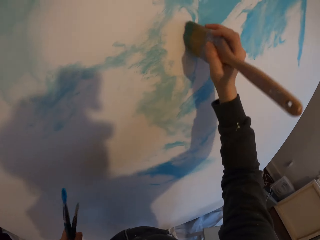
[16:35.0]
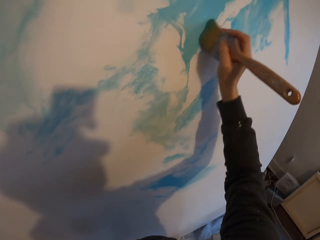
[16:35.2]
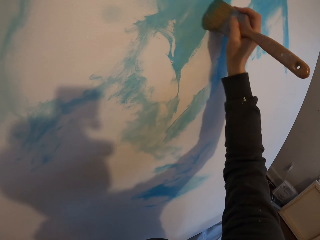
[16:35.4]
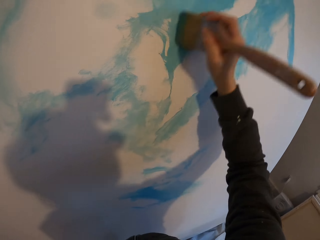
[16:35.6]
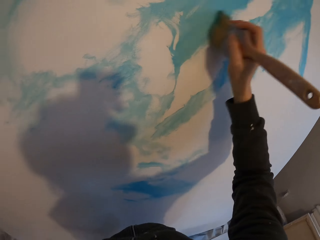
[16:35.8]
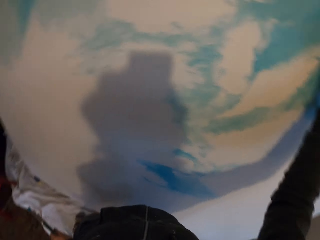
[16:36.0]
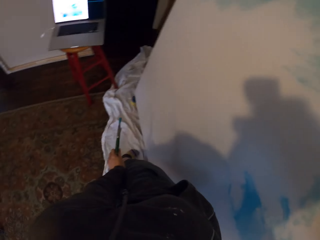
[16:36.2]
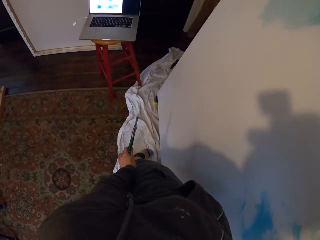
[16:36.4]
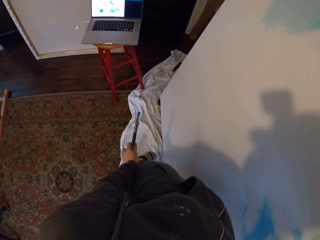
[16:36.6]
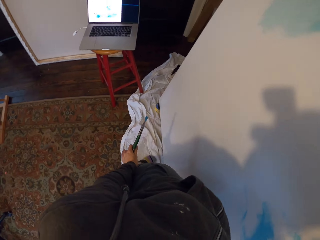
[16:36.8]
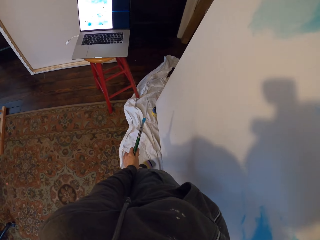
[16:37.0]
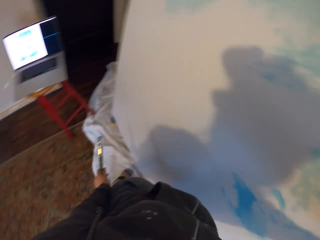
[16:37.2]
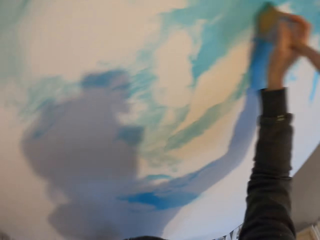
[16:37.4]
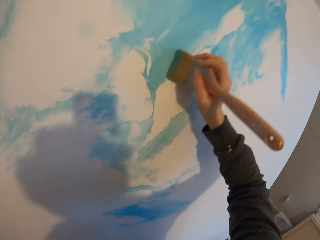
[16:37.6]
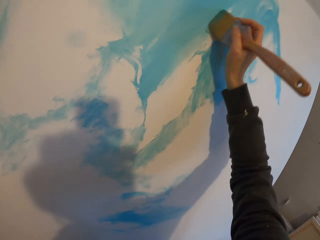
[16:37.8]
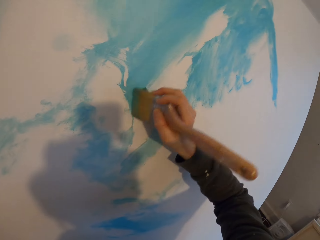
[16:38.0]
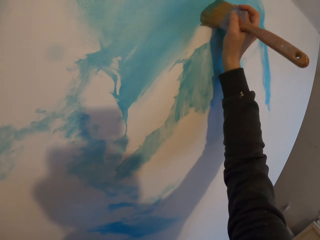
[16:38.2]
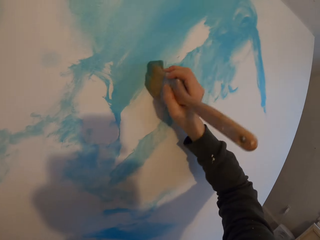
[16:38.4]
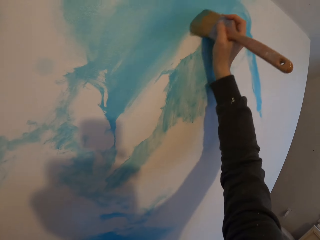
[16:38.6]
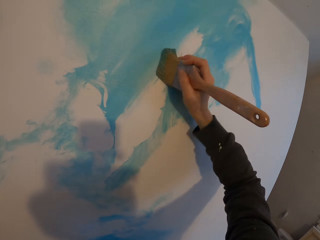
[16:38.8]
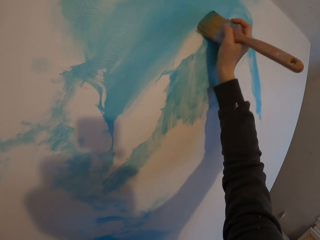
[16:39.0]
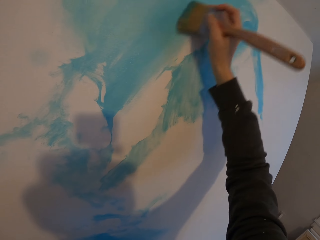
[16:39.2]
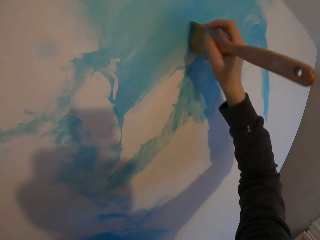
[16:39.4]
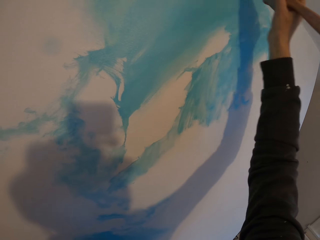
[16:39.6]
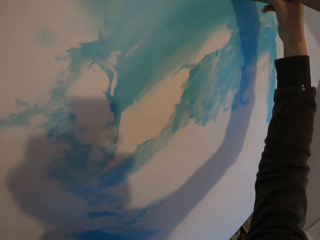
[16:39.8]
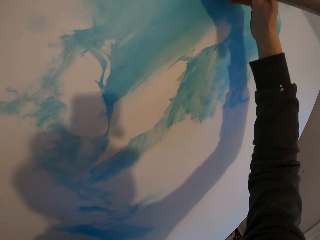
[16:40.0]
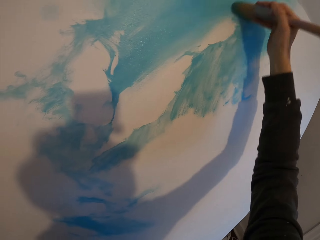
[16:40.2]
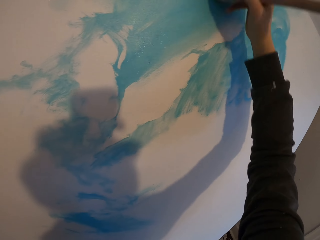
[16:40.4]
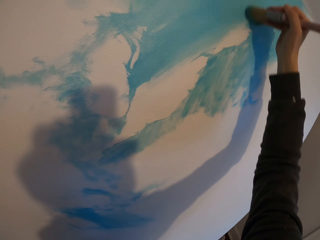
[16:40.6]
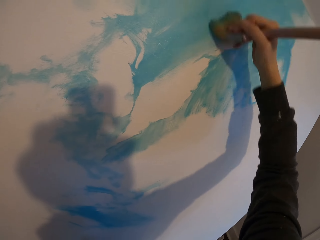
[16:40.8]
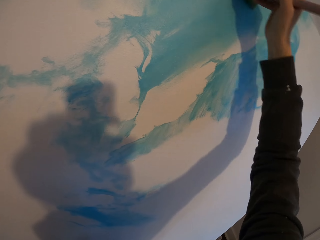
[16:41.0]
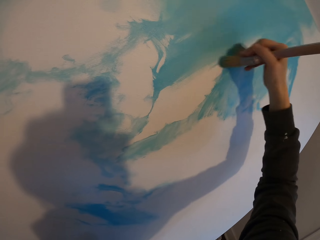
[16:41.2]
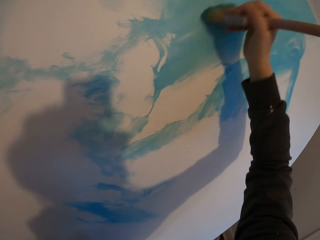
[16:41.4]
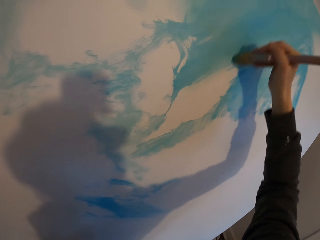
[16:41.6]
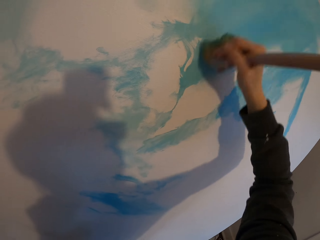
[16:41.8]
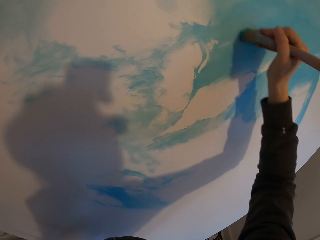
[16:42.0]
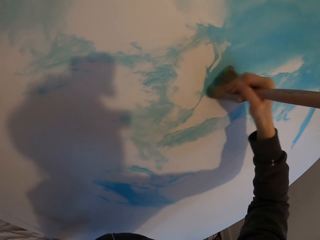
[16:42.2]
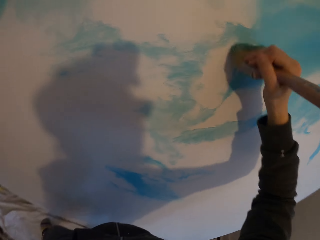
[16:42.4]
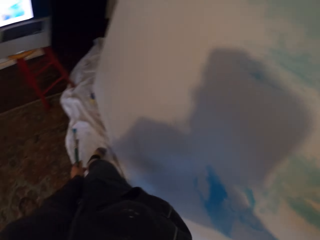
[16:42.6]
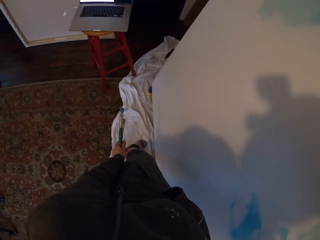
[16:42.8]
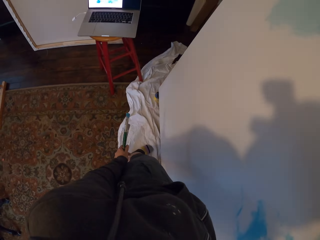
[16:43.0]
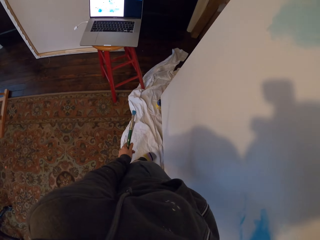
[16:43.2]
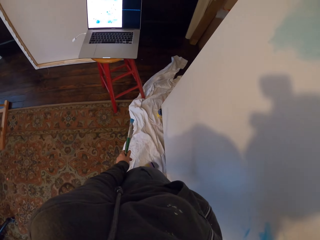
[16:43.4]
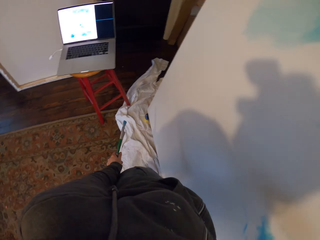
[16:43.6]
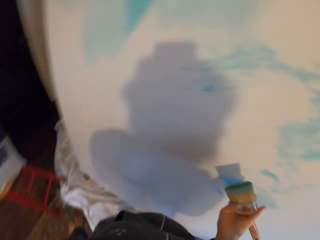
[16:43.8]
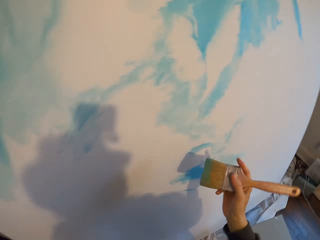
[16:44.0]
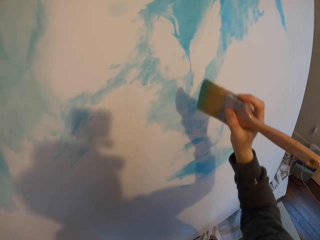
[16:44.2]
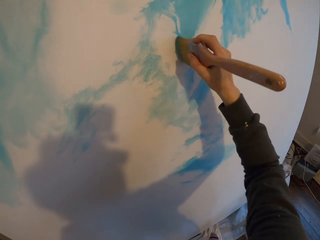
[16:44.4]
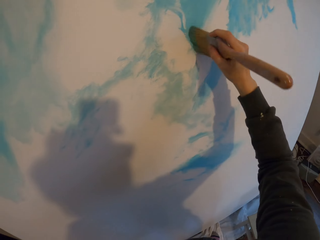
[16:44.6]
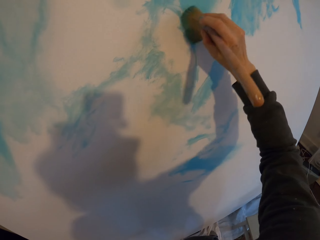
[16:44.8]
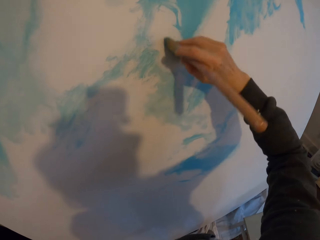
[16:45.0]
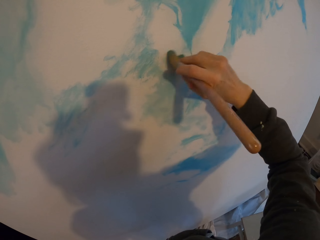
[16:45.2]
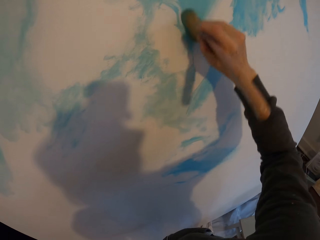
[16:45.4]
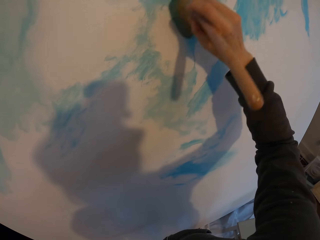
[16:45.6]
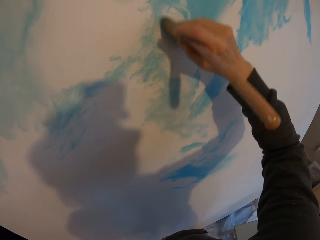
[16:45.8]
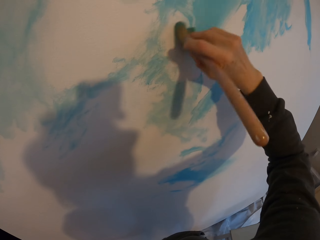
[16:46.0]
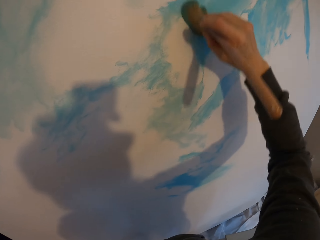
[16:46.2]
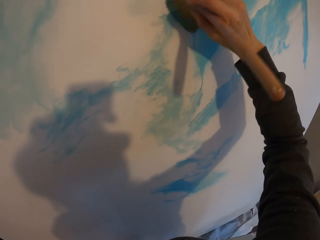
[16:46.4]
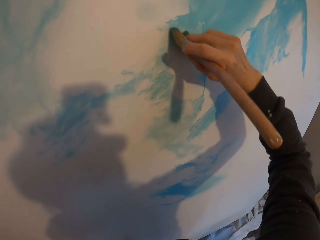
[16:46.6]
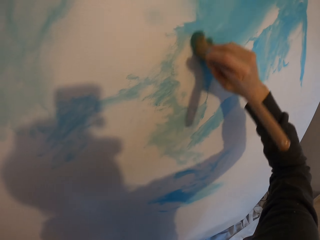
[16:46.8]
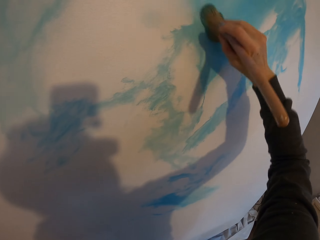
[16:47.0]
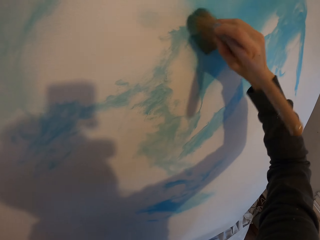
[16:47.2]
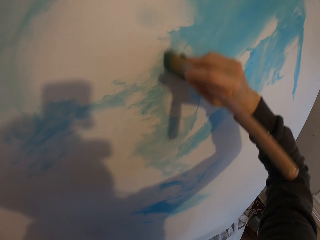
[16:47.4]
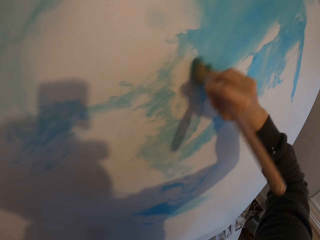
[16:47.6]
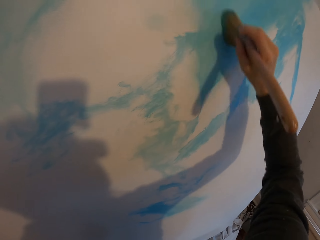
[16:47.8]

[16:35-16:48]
The camera wearer looks at the laptop. They paint the board. They look at the laptop. They paint the board.

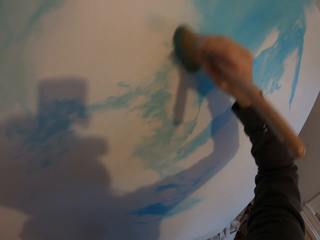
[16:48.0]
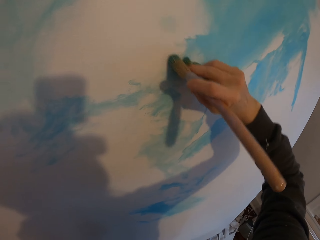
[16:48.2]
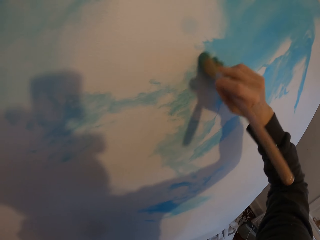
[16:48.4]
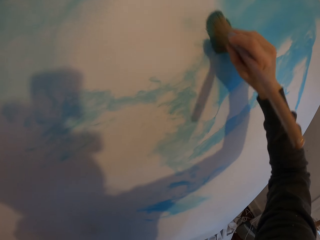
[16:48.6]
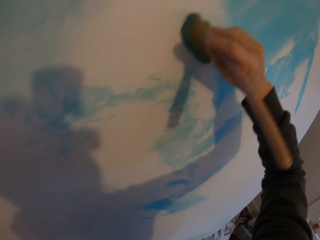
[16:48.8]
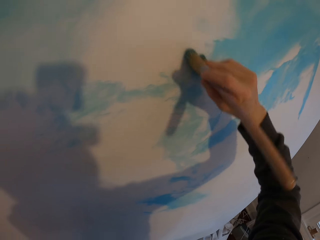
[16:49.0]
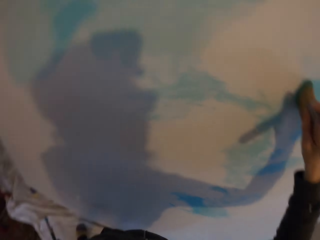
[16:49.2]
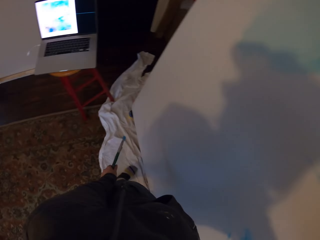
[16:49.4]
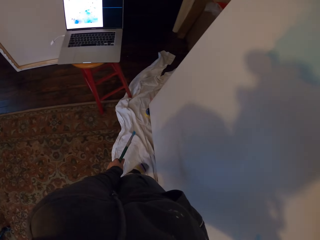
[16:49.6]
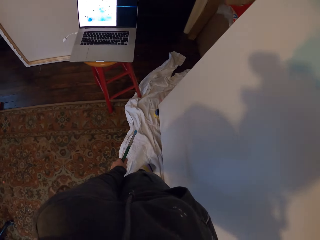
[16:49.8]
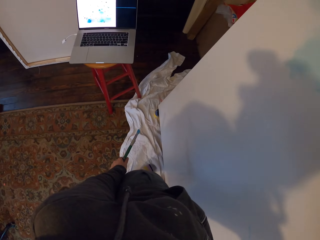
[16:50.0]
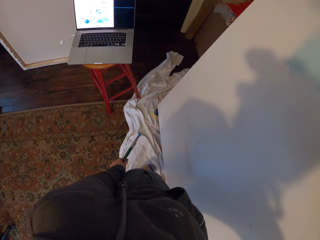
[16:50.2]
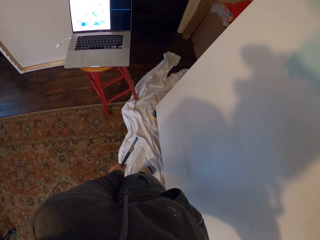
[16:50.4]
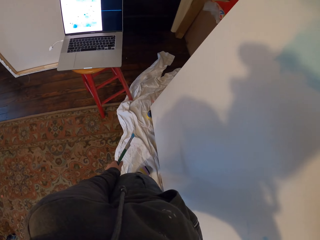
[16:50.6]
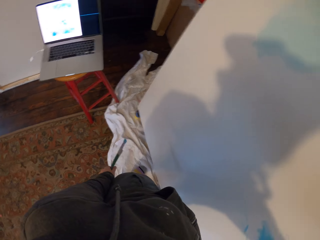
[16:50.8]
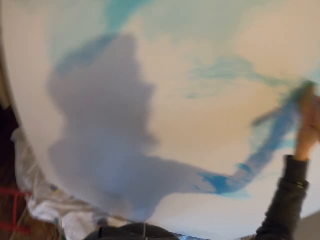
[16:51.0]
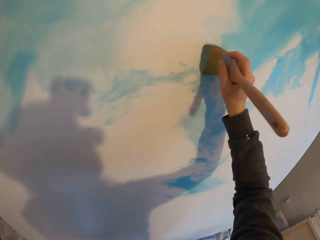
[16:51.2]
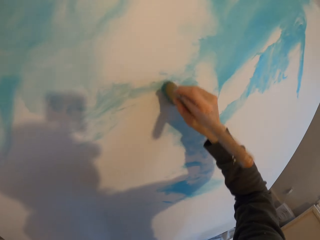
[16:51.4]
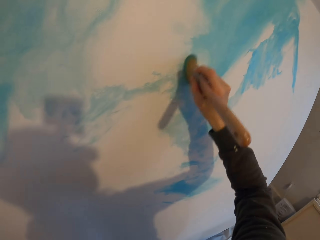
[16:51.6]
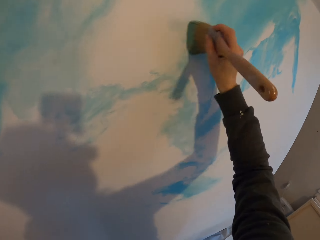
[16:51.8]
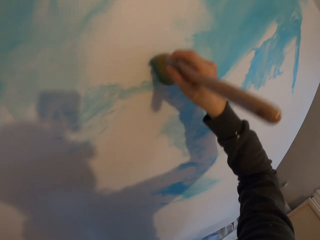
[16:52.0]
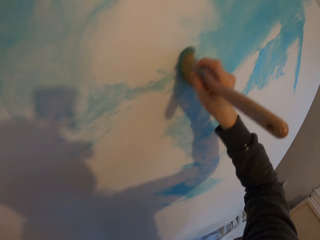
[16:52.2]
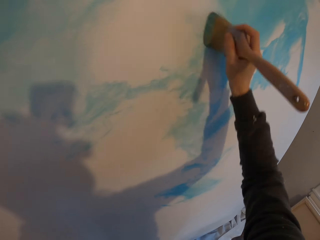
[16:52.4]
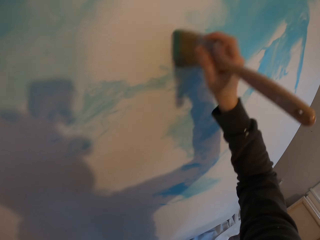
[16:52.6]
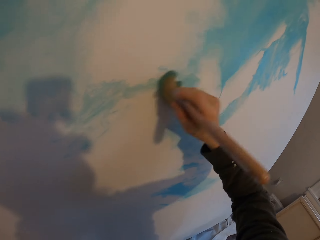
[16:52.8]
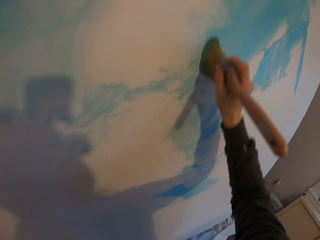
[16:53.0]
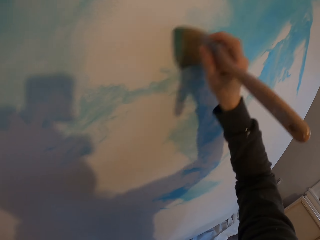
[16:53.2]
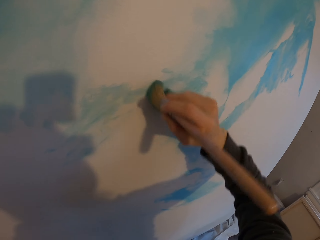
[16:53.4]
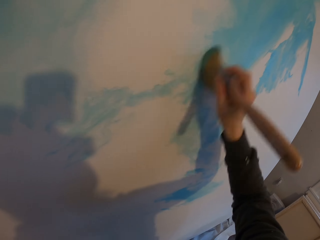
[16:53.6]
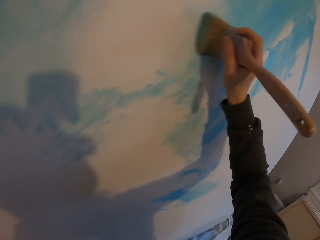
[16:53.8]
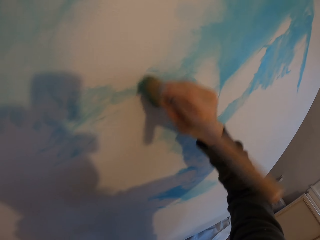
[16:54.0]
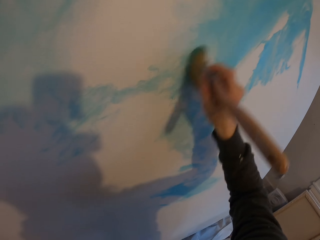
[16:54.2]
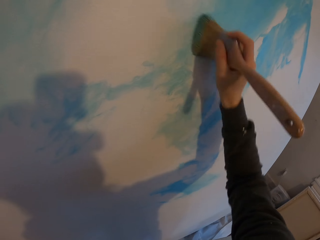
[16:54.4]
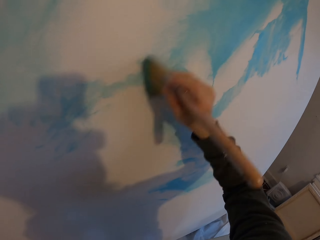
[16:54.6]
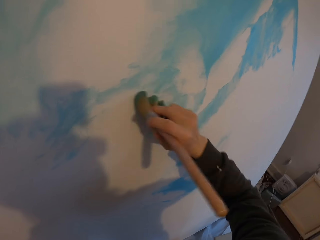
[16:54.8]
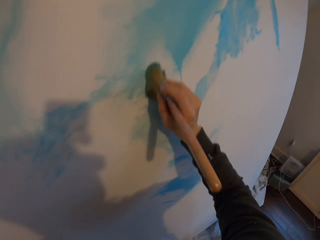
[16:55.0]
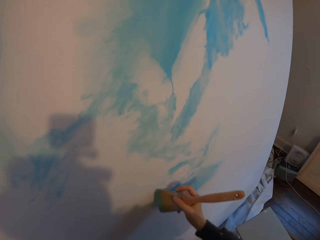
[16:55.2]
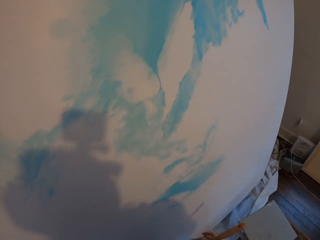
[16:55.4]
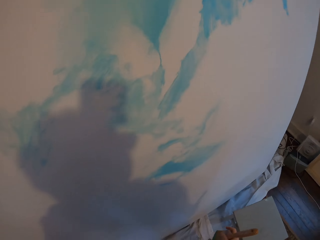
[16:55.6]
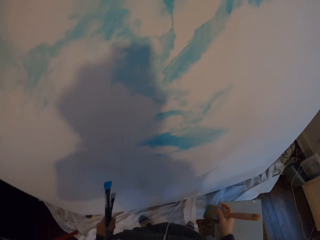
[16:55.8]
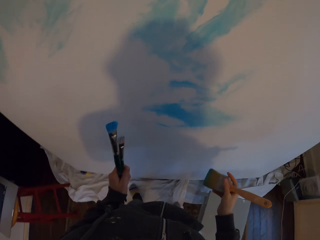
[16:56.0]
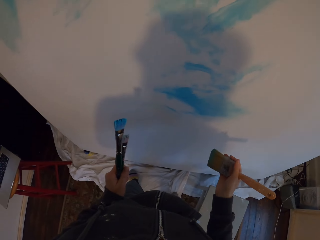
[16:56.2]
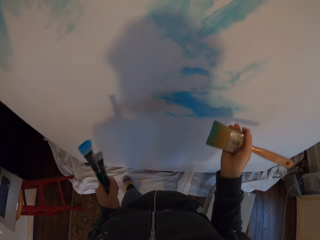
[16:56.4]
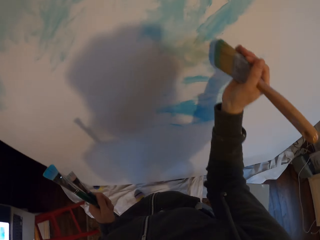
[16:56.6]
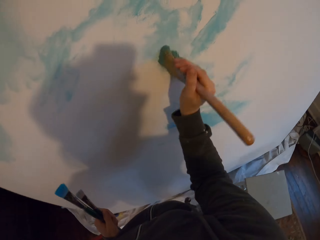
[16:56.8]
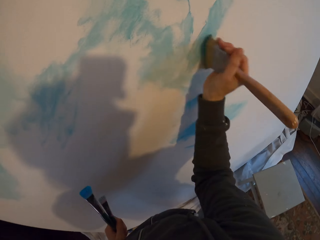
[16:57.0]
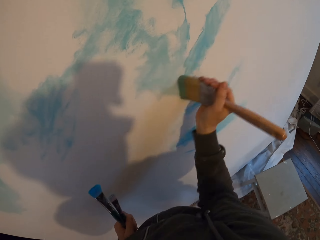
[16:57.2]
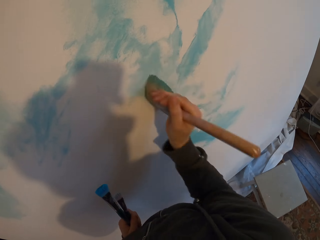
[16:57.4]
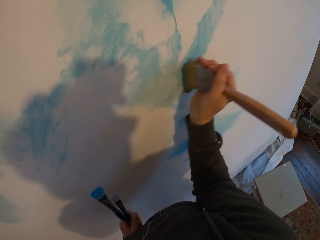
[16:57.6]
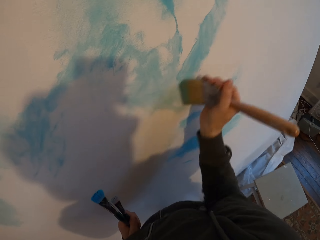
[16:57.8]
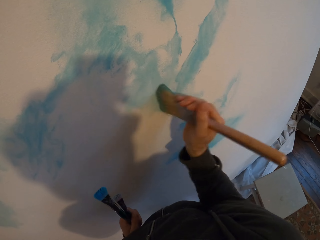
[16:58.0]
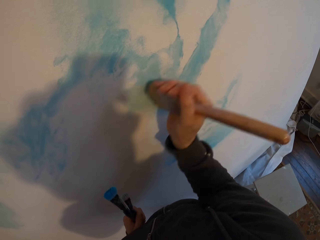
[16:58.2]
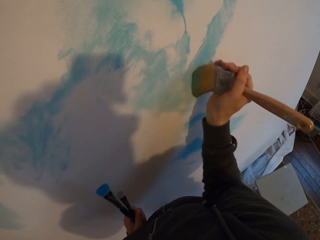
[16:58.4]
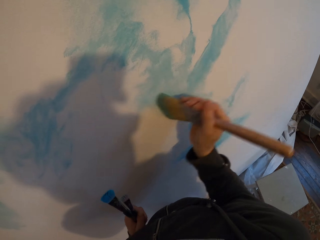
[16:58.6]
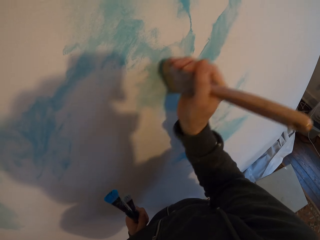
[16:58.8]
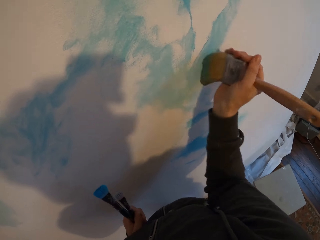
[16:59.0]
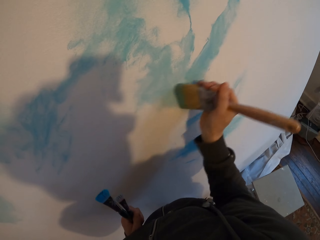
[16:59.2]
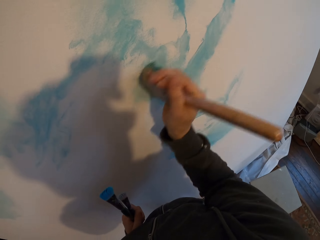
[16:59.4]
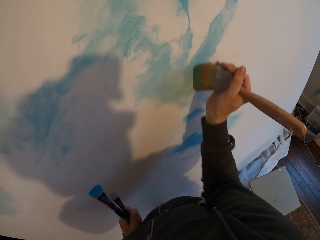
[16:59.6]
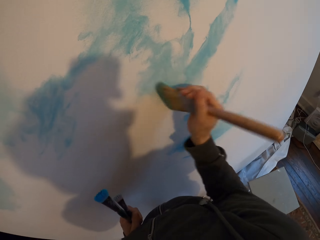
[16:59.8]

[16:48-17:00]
The camera wearer looks at the laptop. They paint the board. They climb down a stool. They brush the board.
